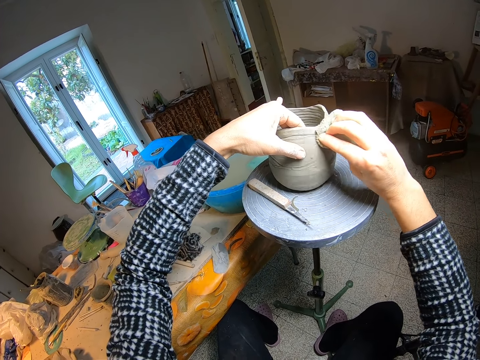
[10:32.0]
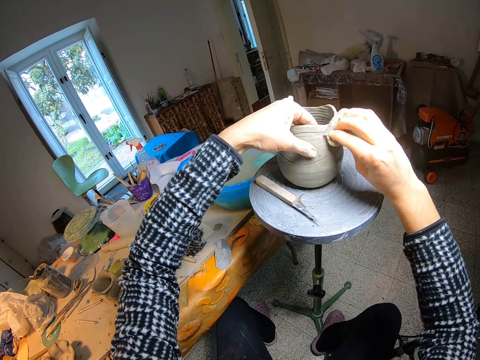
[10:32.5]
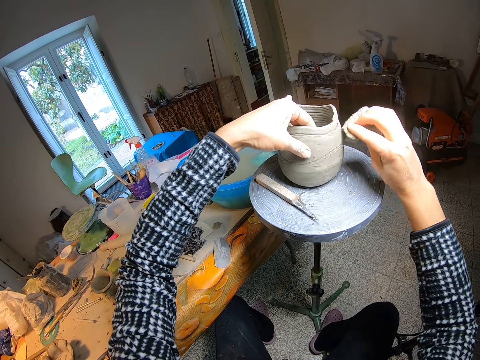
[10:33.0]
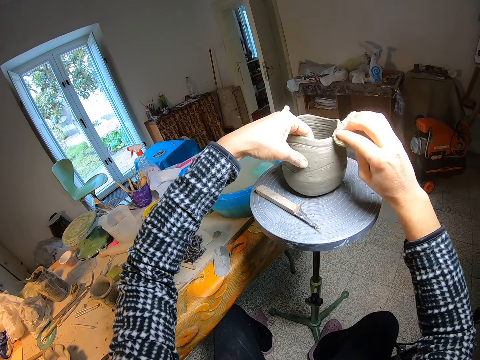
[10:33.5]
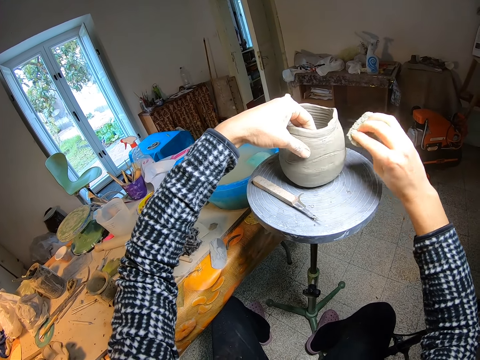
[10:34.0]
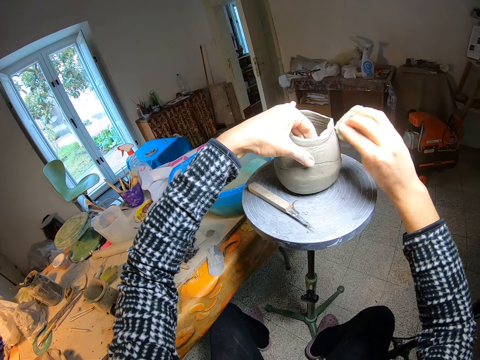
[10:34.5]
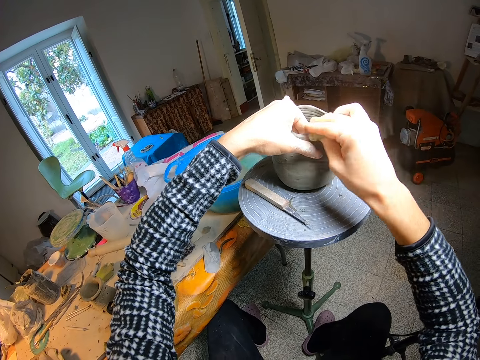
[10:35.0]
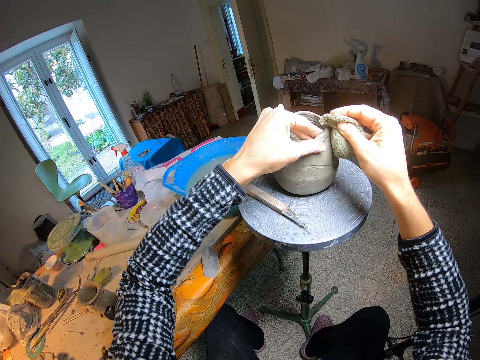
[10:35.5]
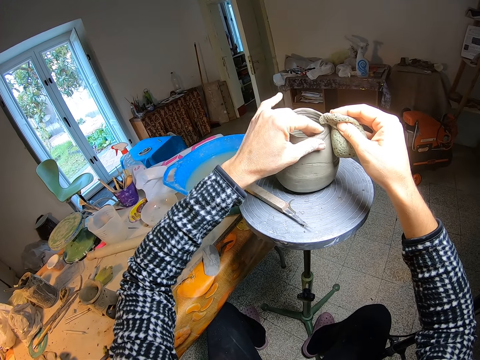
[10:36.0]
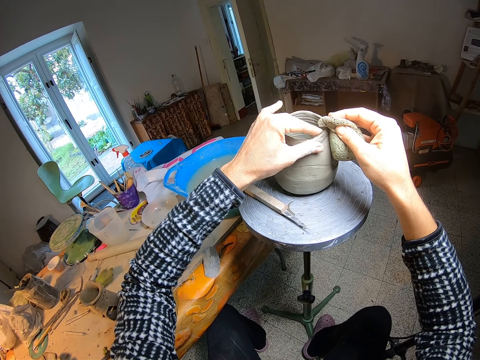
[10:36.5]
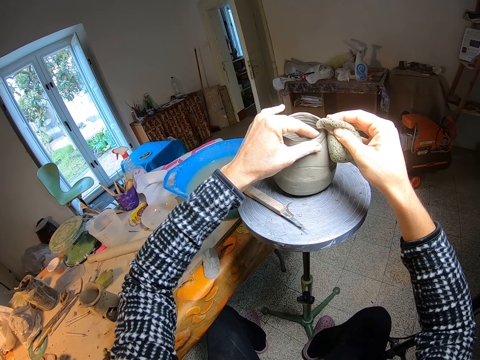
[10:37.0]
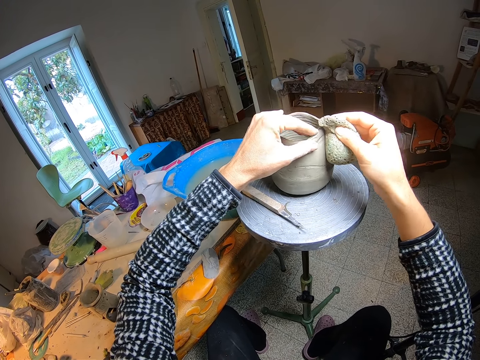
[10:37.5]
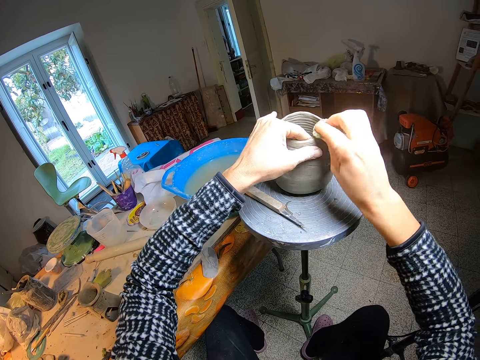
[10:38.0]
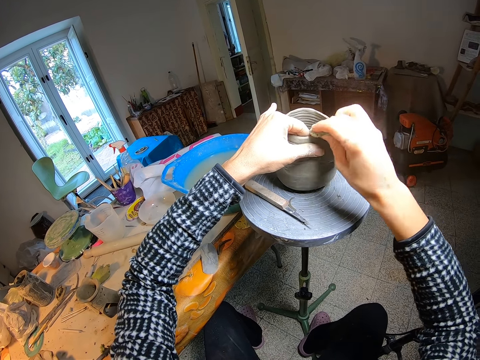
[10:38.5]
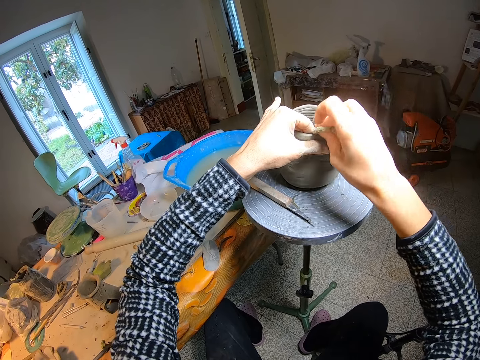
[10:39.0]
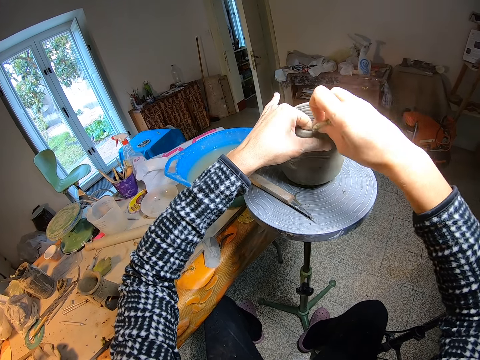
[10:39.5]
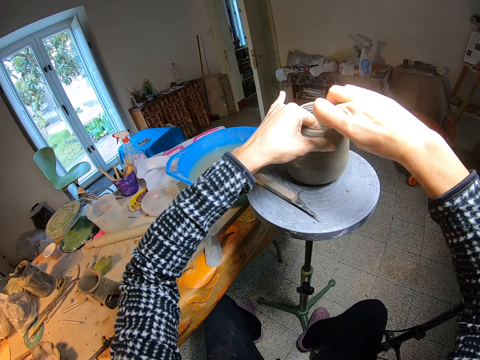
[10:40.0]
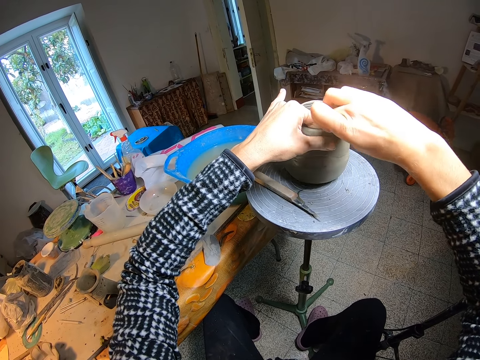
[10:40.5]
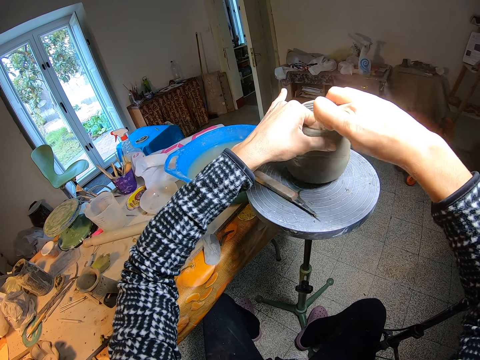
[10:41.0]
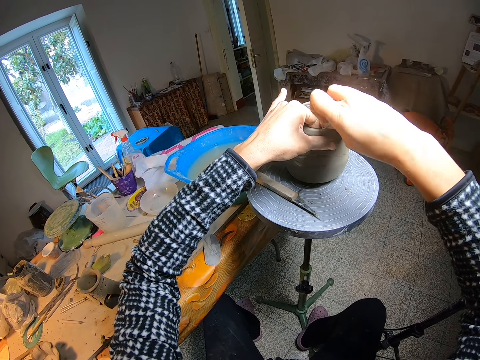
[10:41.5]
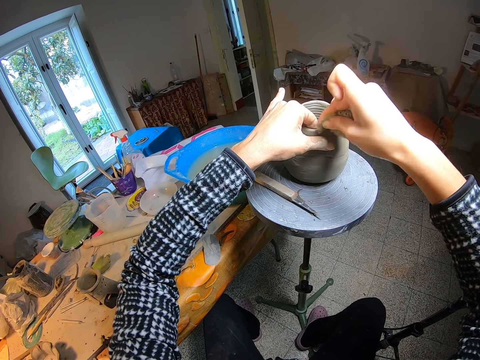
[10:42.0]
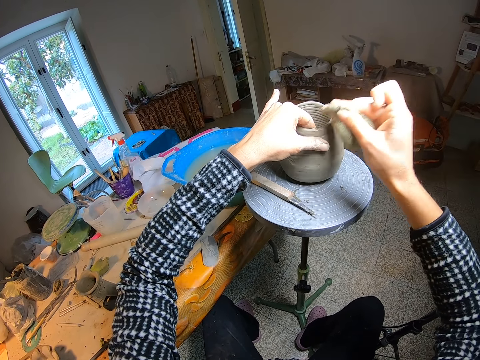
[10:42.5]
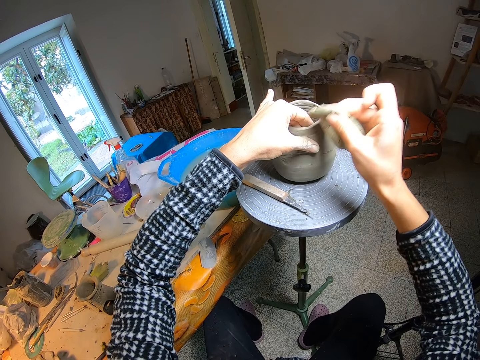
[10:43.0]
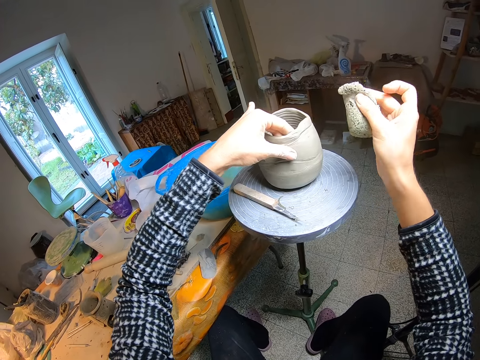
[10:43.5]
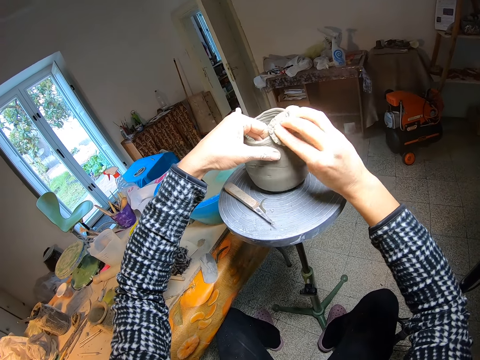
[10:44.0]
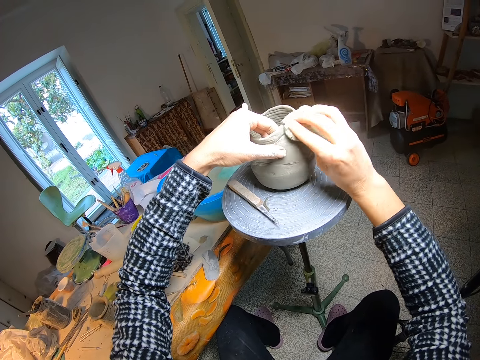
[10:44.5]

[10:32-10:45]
The camera wearer rubs the top of the pot with her left finger. She wipes the pot with the sponge in her right hand.

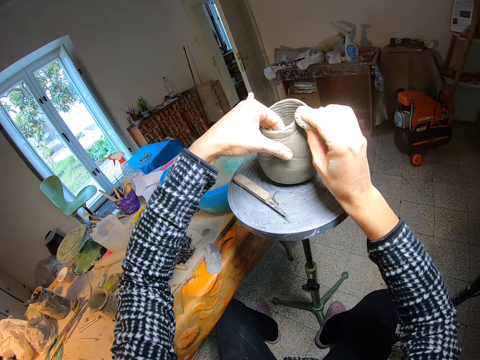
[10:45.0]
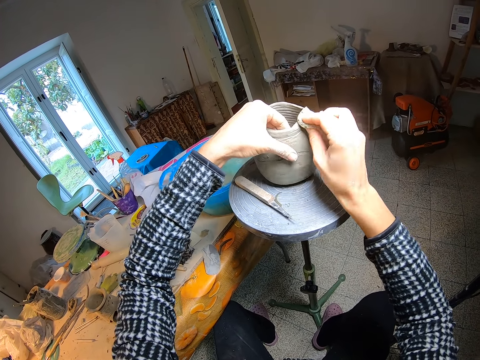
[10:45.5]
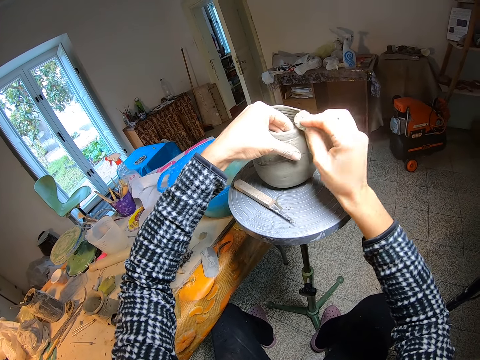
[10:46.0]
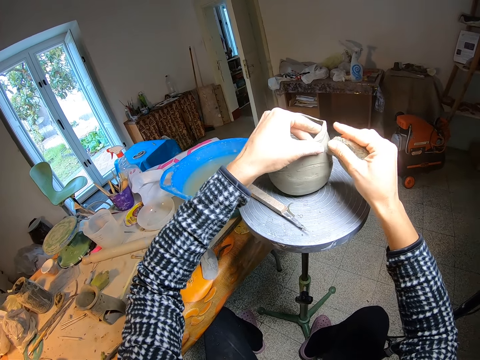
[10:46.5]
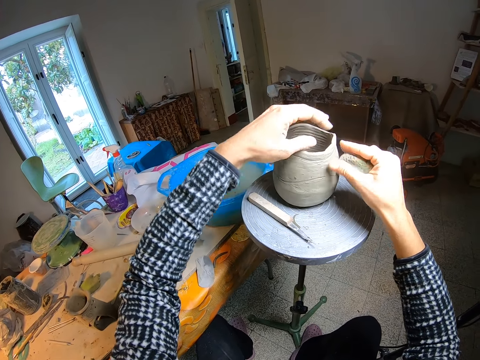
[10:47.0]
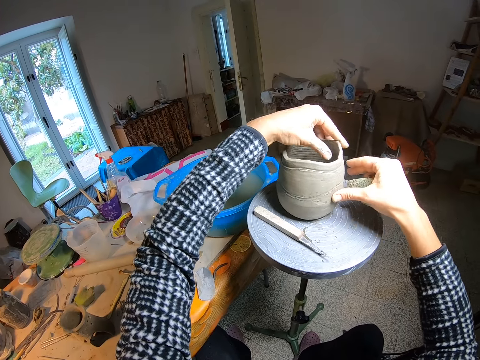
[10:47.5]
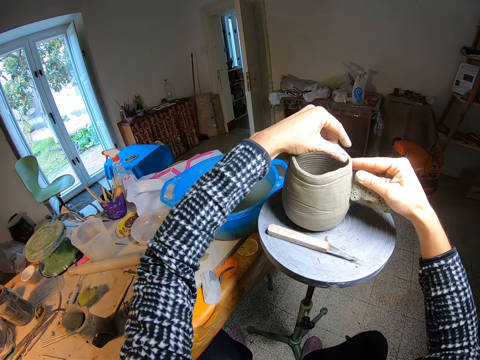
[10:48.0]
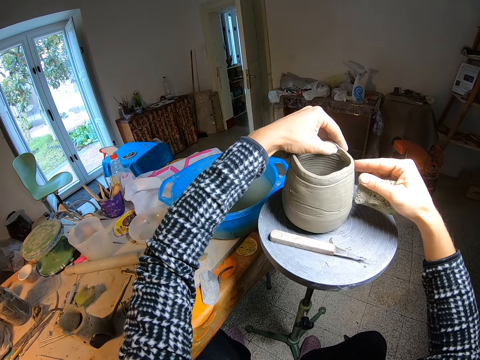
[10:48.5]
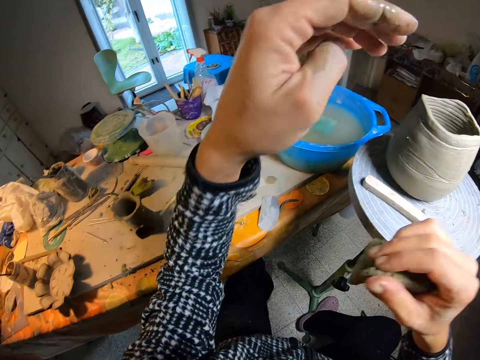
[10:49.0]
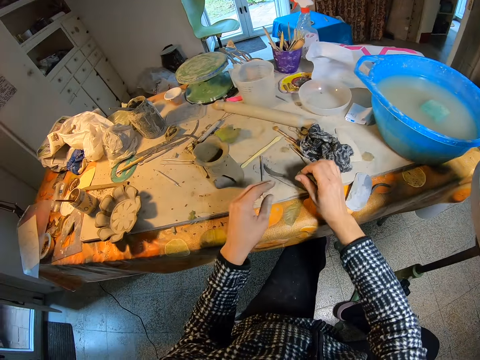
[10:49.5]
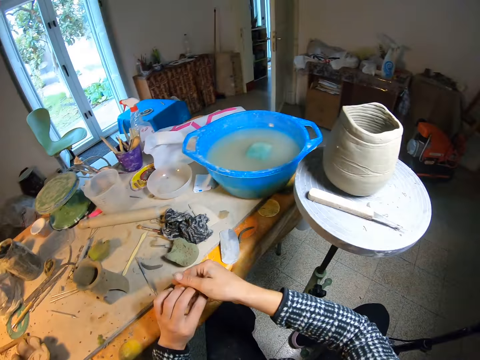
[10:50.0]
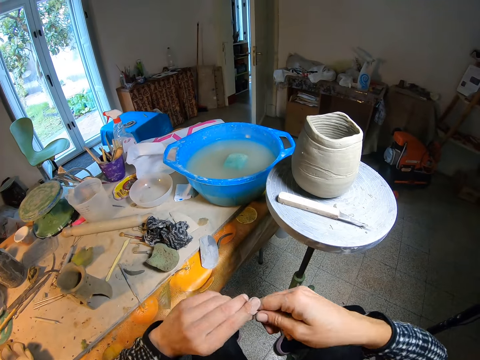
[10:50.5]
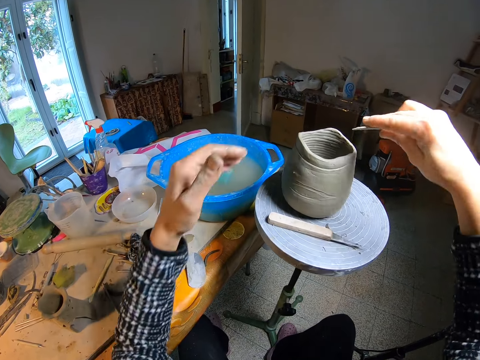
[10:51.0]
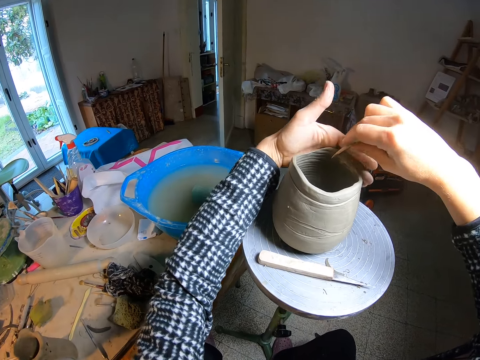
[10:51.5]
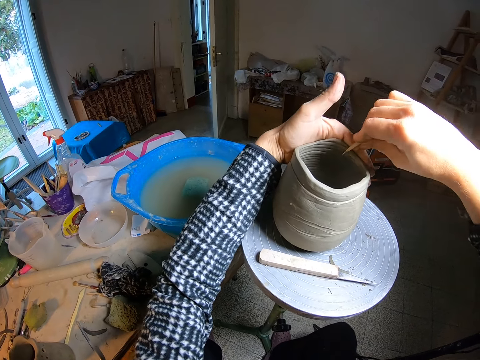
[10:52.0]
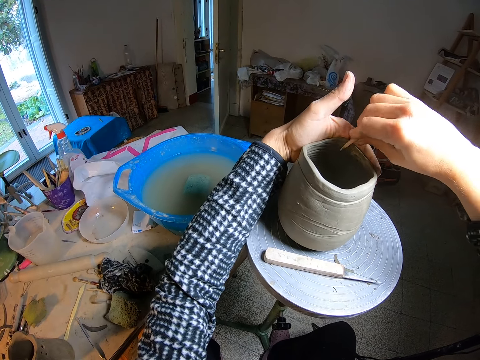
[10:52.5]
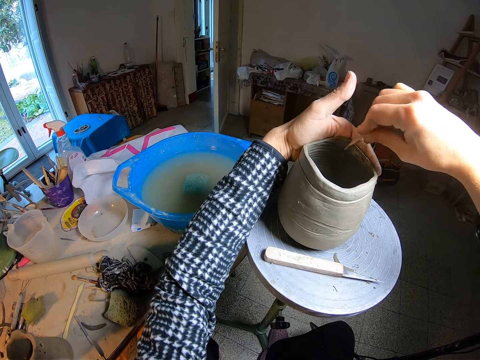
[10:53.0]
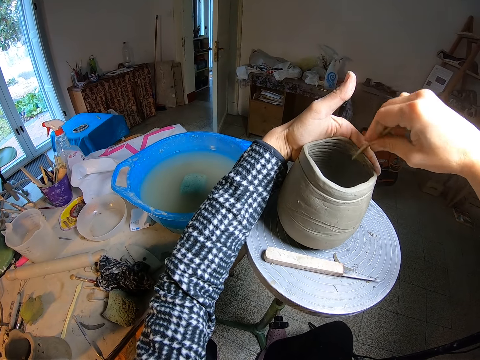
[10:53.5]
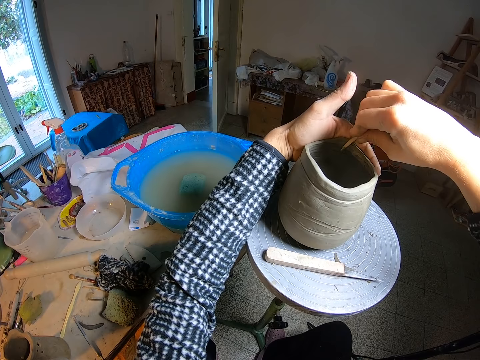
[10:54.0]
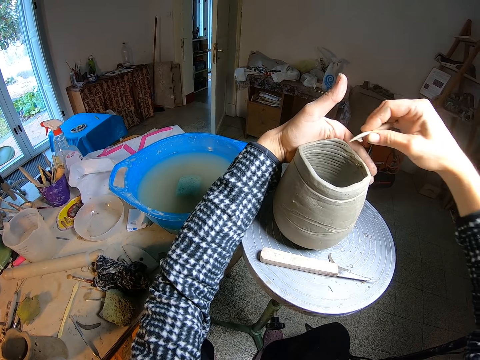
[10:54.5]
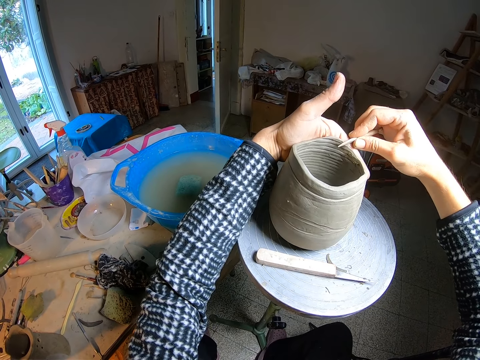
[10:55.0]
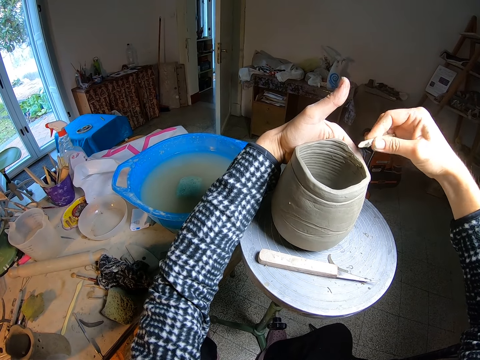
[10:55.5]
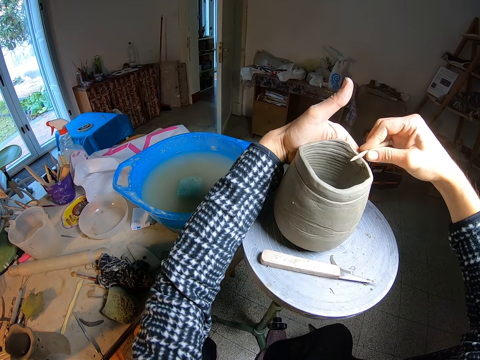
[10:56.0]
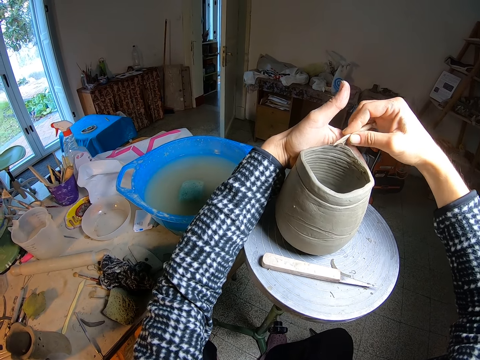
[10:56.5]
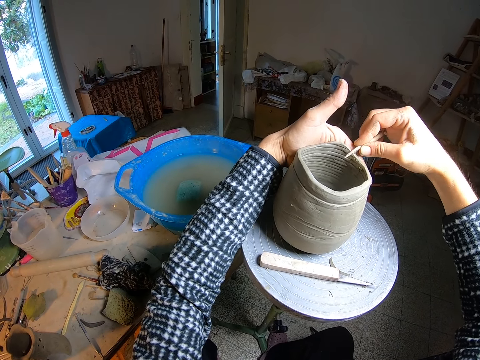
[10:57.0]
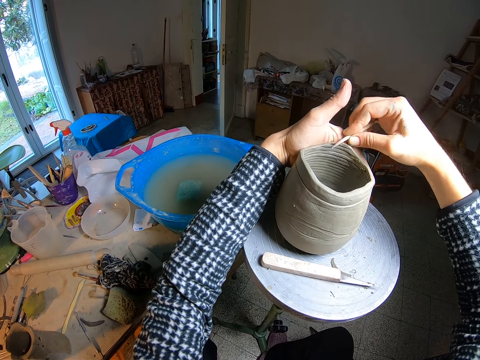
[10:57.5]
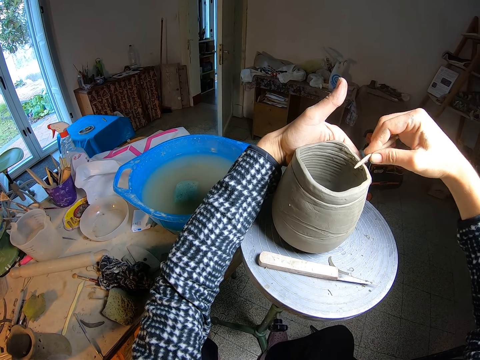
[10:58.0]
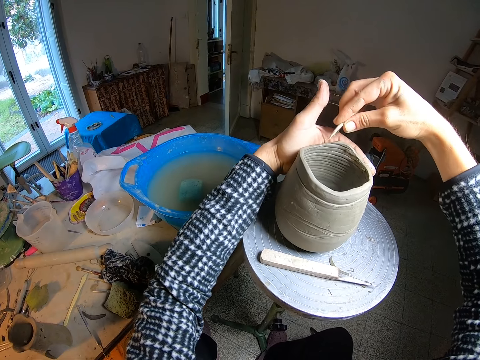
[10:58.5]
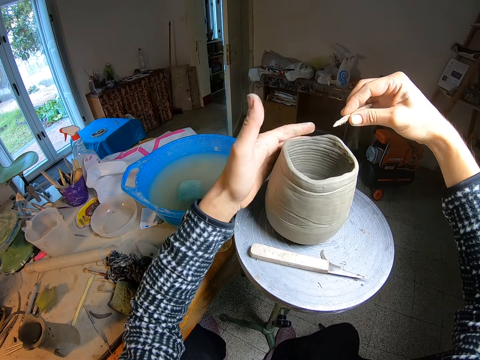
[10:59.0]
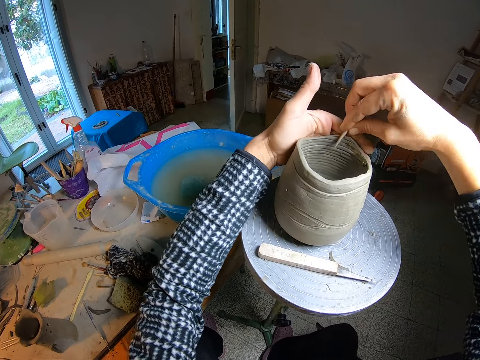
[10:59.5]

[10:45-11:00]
The camera wearer turns the pot with both hands. She puts the sponge on the table with her right hand. She picks up the needle tool from the table with her left finger. She takes the needle tool from her left hand with her right hand. She holds the pot with her left hand. She scrapes the top of the pot with the needle tool in her right hand. She is scooping clay from the pot.
